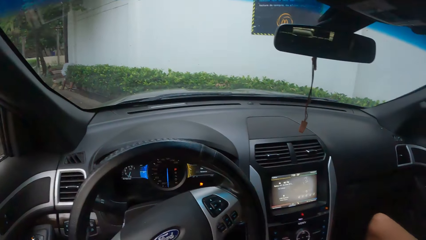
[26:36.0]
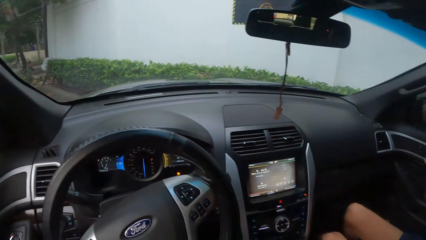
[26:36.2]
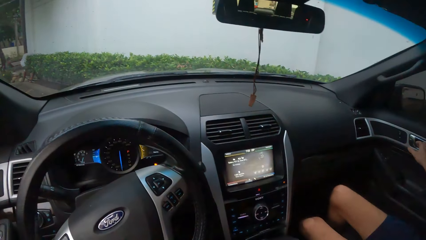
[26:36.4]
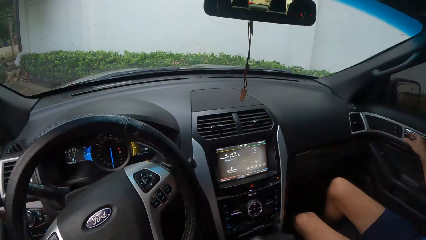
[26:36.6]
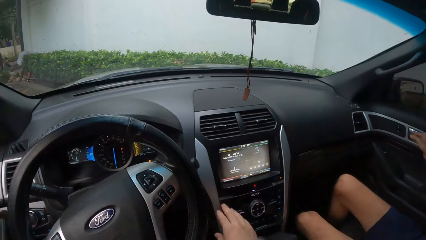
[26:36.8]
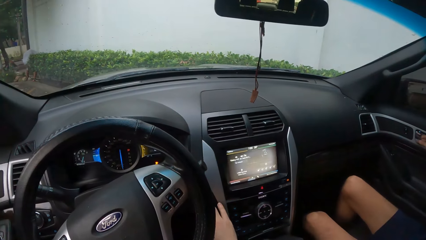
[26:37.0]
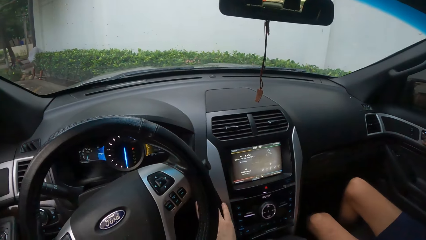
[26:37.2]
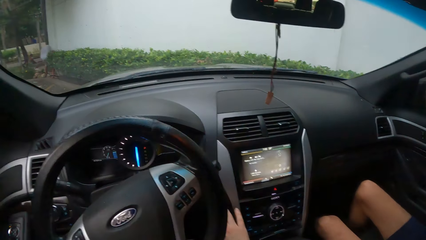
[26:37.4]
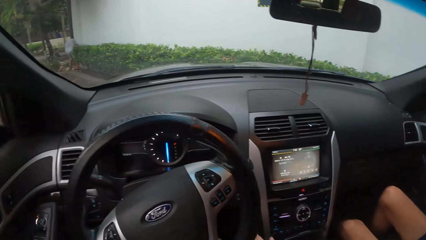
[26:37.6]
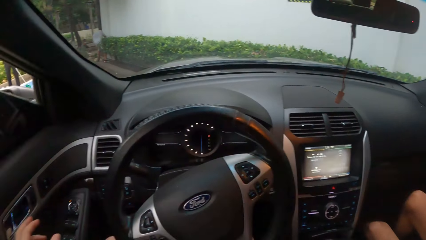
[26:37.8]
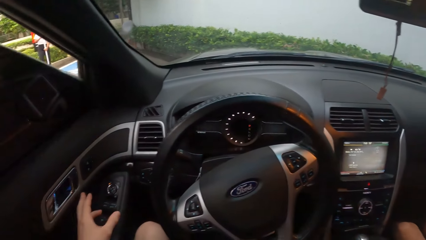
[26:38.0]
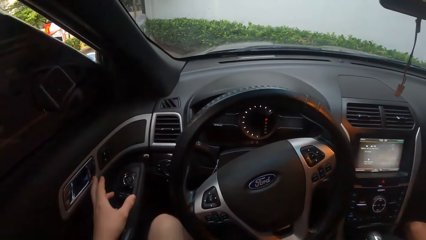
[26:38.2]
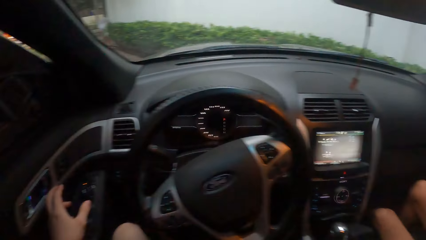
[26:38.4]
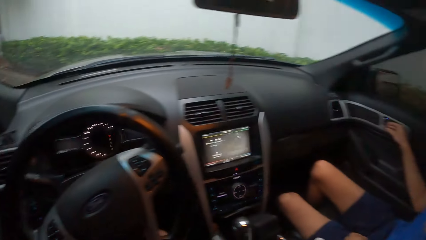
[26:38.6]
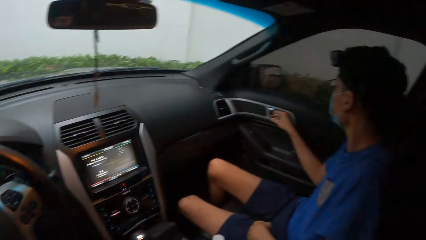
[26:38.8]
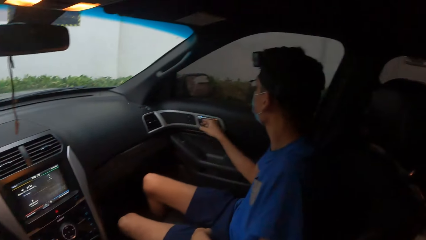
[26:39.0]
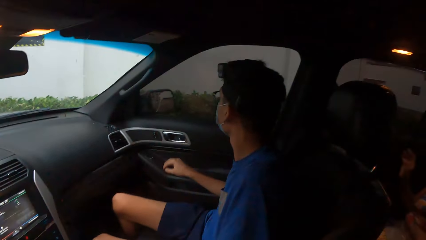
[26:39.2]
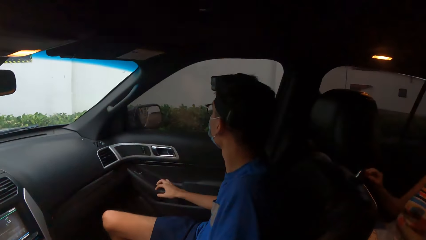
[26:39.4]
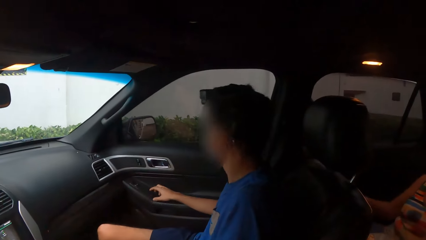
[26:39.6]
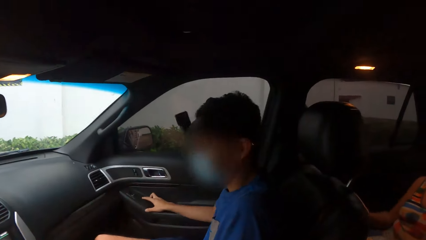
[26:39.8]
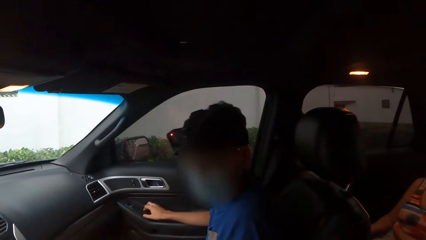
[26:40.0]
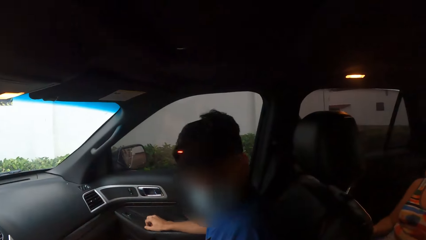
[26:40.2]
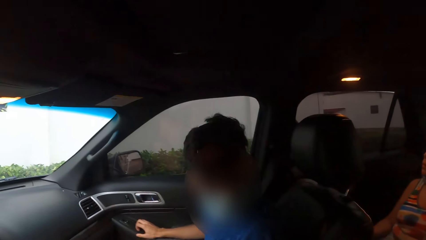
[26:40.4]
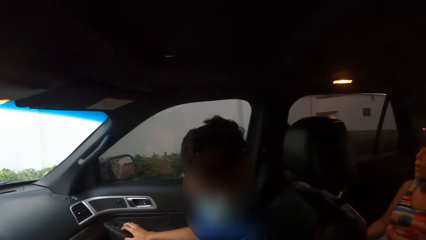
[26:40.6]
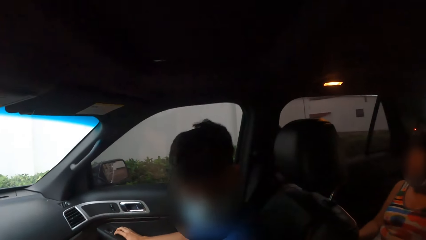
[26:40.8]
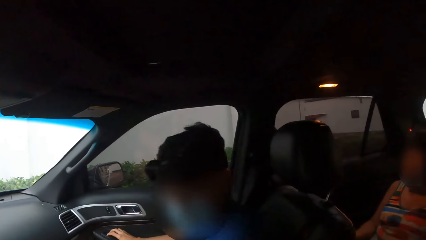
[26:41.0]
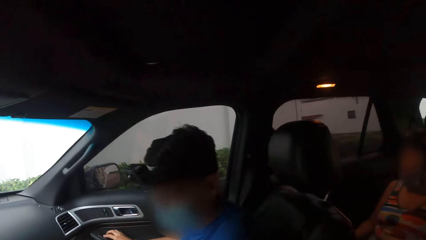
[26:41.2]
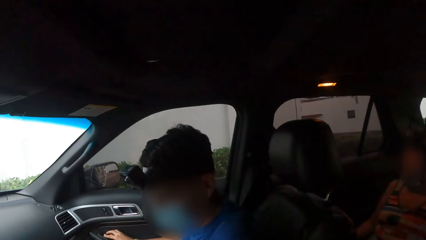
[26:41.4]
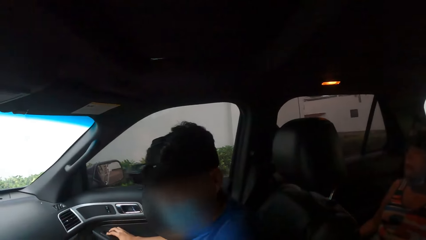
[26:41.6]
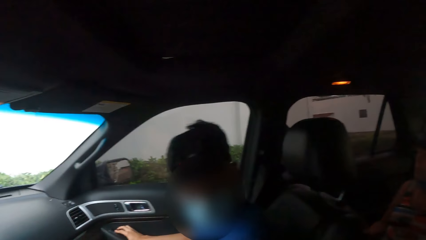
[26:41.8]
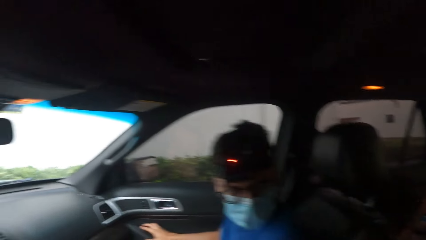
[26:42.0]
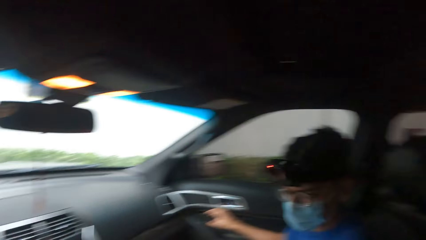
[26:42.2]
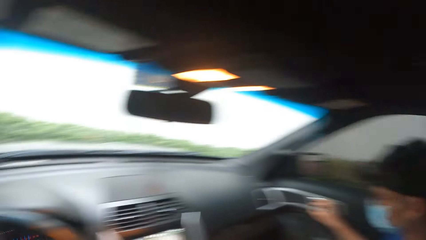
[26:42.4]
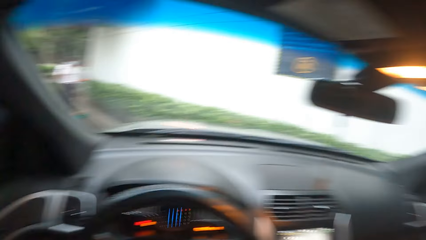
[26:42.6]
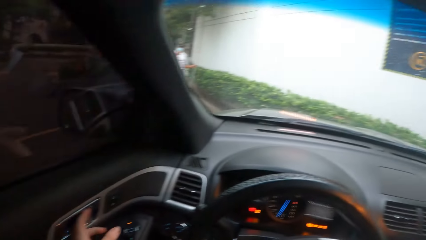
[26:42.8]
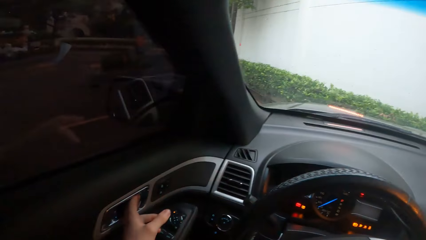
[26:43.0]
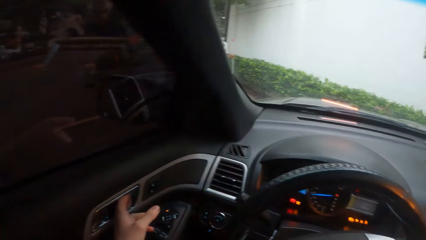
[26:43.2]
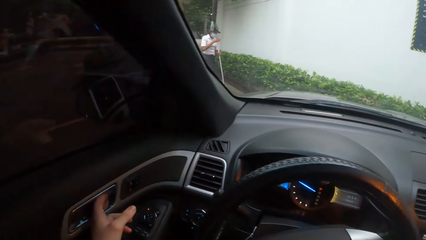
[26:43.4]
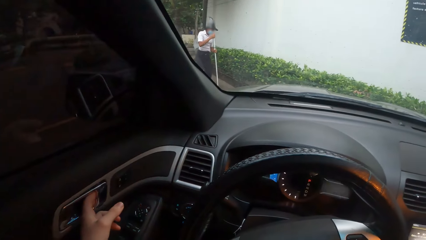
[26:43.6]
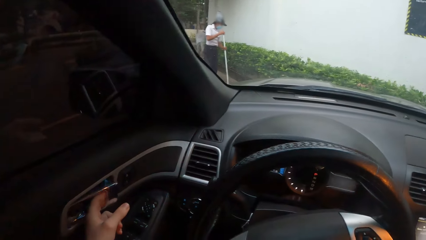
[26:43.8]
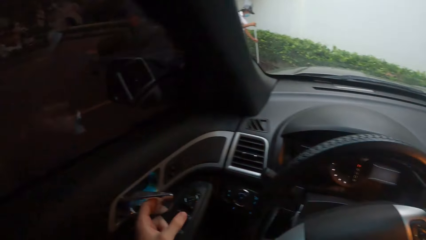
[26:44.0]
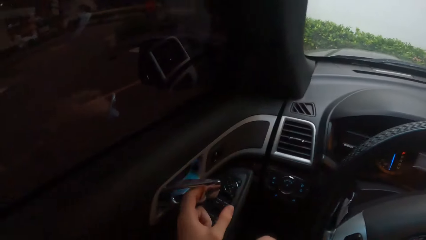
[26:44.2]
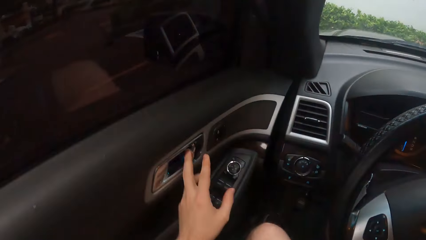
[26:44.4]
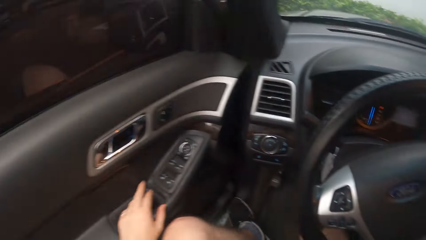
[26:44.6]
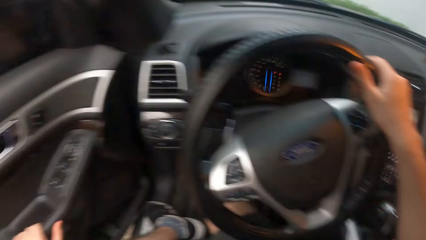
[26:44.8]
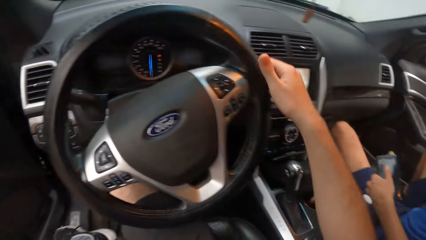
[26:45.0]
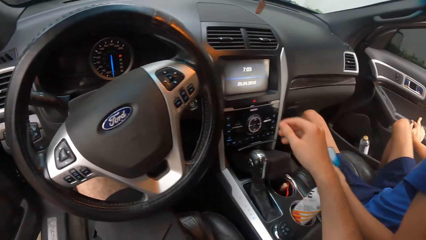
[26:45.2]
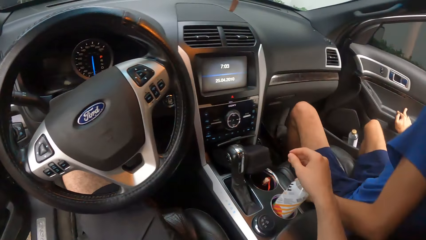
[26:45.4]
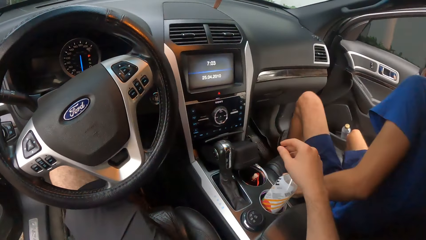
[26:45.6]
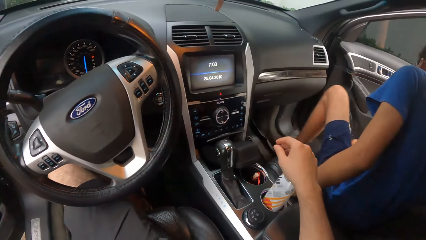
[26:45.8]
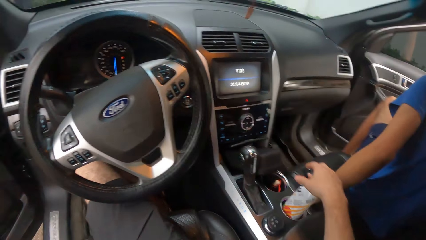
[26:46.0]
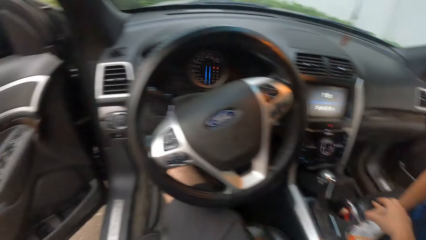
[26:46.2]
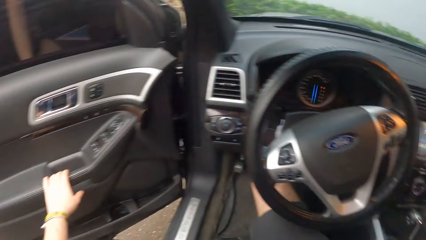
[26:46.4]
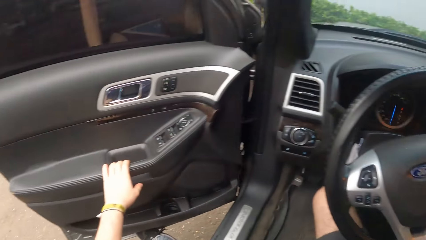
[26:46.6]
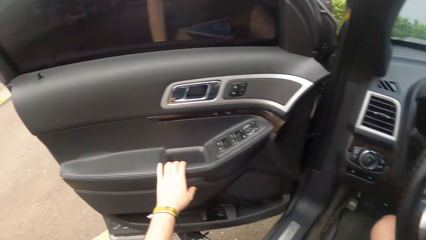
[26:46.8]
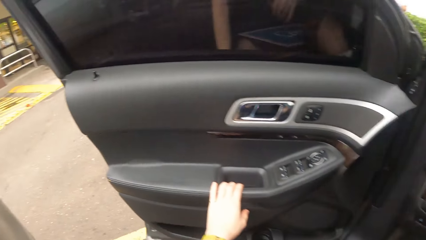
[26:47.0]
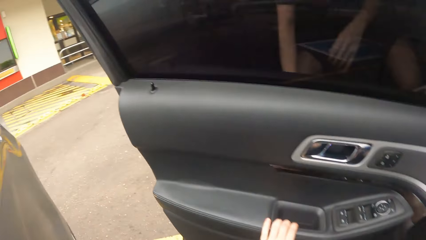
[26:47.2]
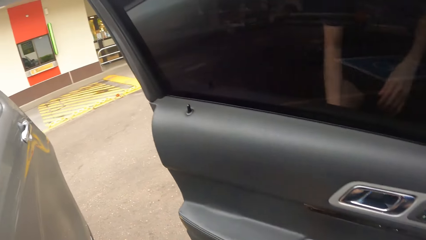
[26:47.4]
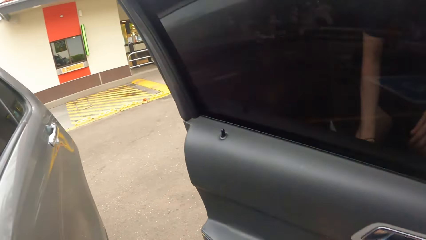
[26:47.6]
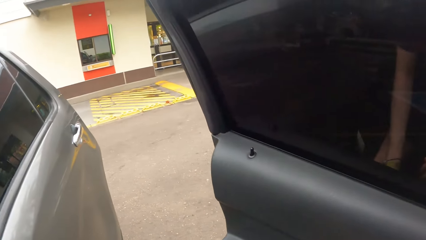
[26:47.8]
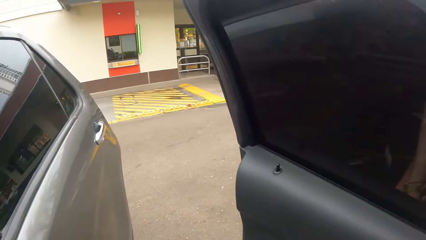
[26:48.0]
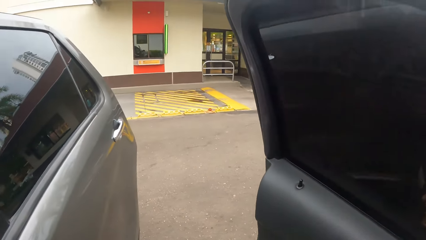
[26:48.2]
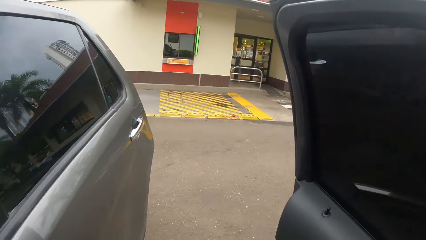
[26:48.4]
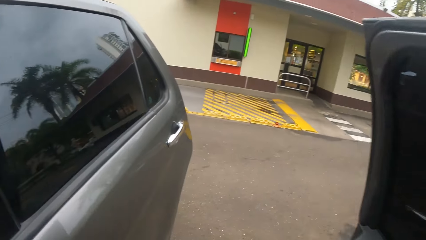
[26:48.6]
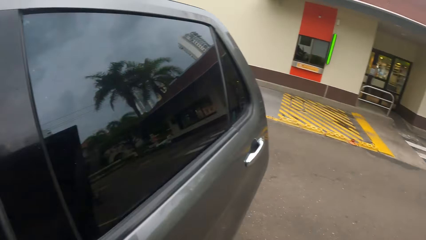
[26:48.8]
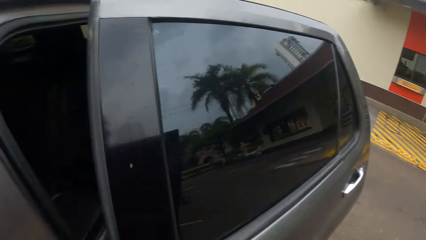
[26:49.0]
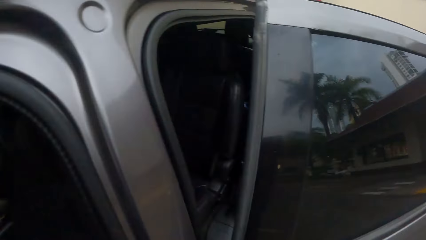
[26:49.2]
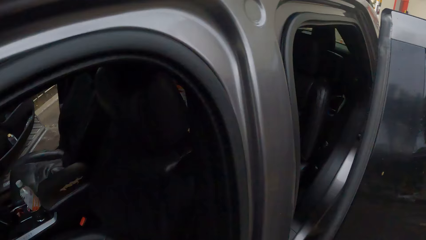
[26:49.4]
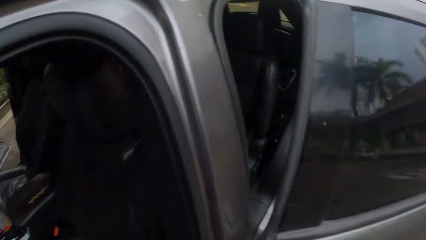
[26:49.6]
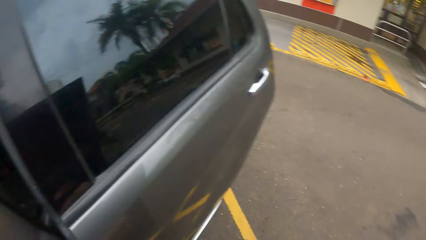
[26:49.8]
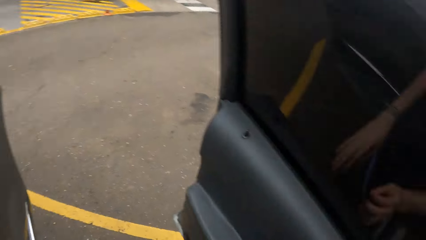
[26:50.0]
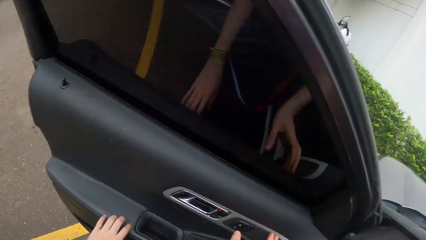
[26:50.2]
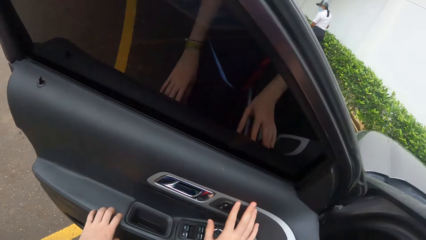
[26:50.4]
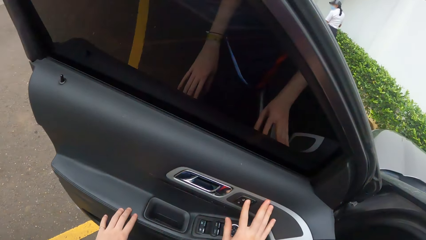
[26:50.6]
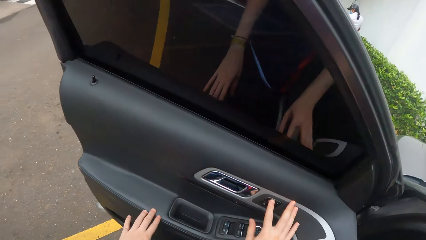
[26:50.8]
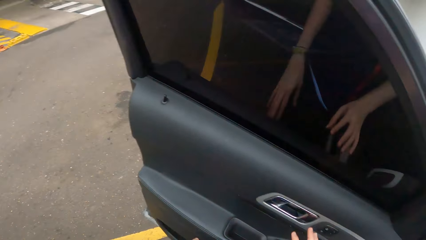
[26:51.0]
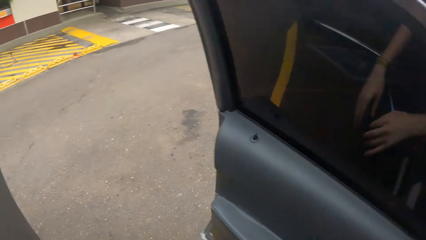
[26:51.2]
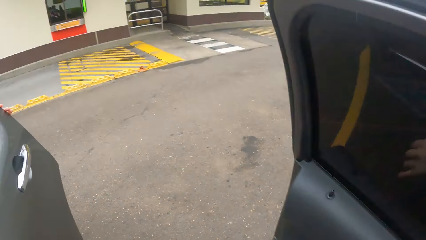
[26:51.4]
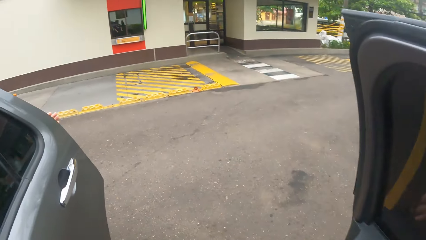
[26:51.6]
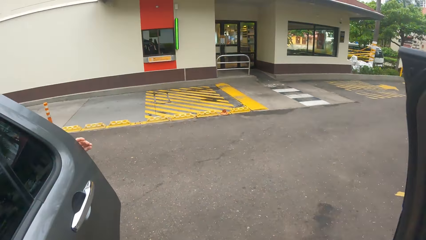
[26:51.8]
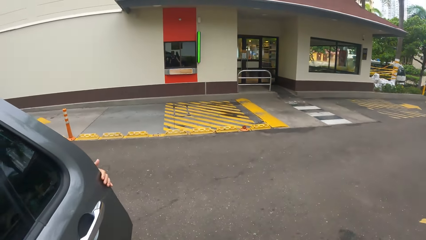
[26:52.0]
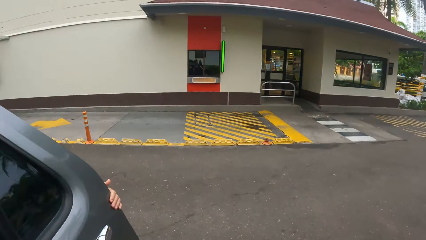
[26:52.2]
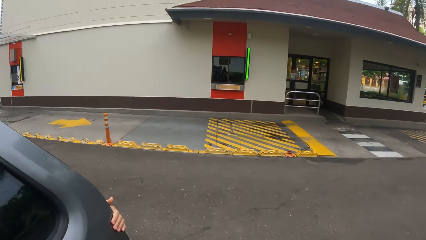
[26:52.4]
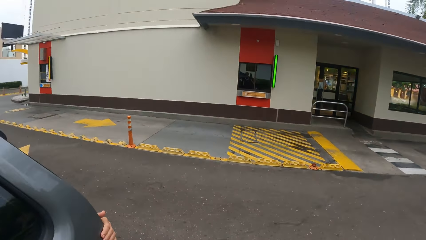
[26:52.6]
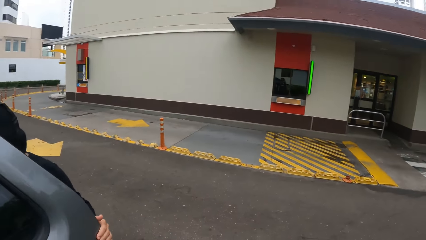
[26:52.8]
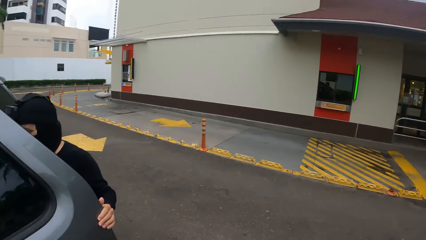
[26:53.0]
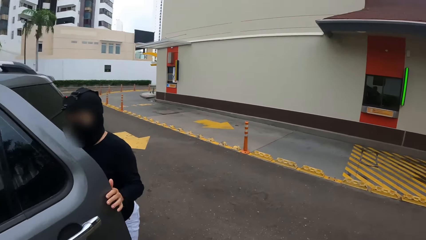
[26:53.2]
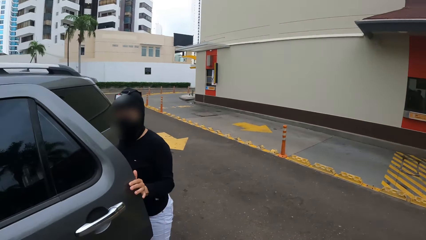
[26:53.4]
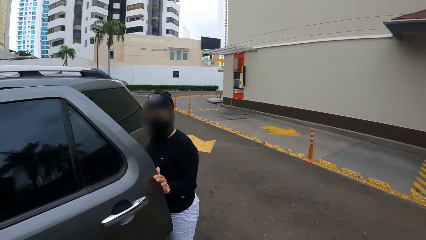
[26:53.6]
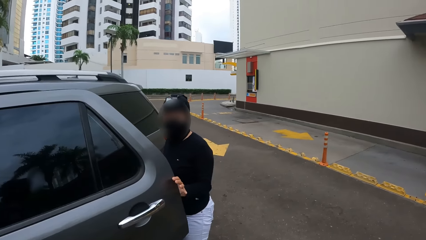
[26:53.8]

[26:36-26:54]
The camera wearer touches the car. They move the left hand and look around. A man looks at the camera wearer. The camera wearer turns around. They adjust the buckle on the door. They open the vehicle door. They remove the right hand from the steering. The man walks out of the car. The camera wearer looks around the car. They get out of the vehicle. They hold the door. They move out of the car. A woman holds the car.
